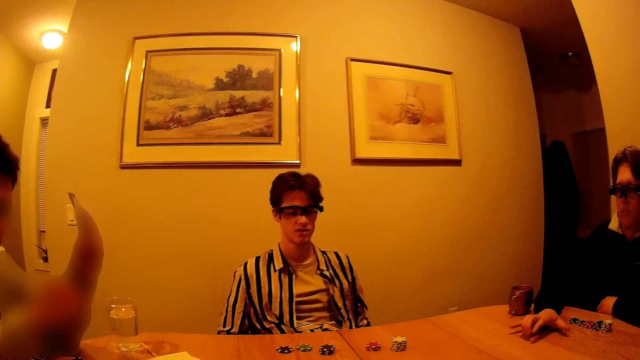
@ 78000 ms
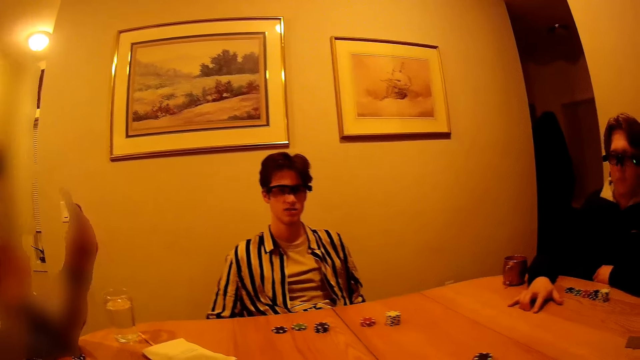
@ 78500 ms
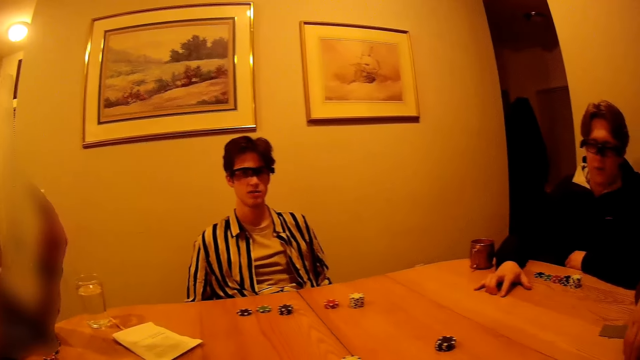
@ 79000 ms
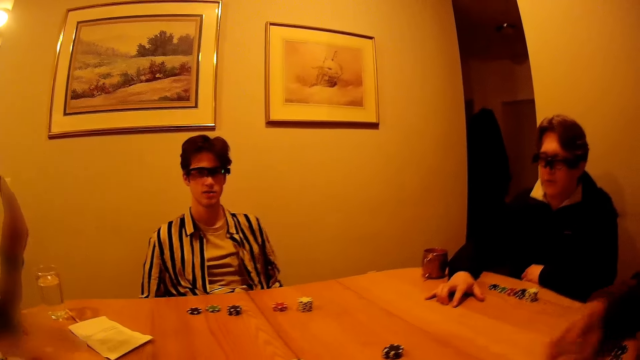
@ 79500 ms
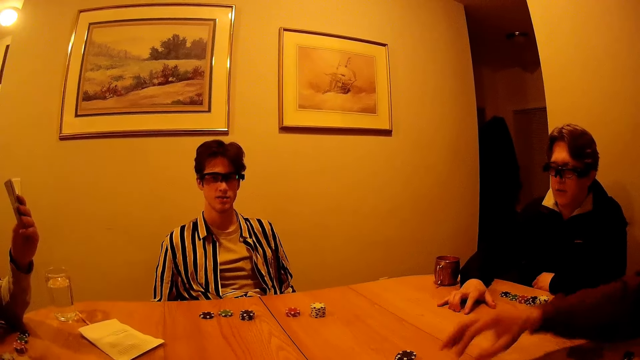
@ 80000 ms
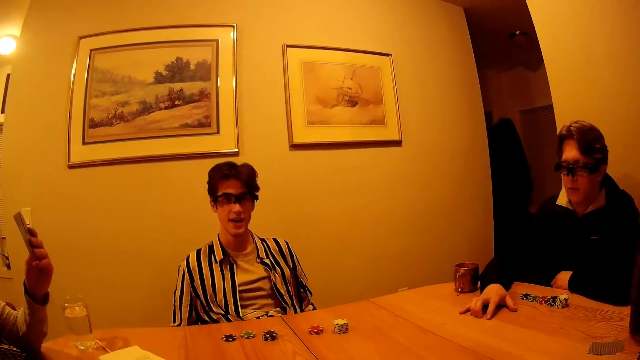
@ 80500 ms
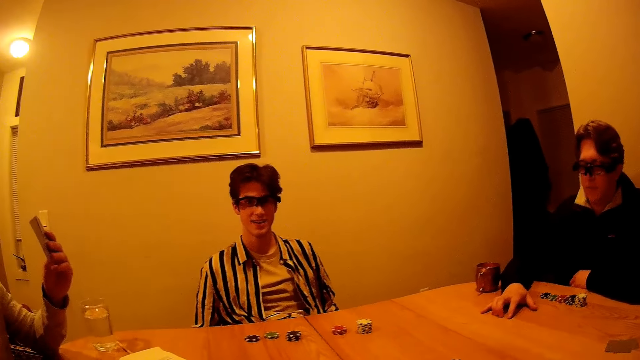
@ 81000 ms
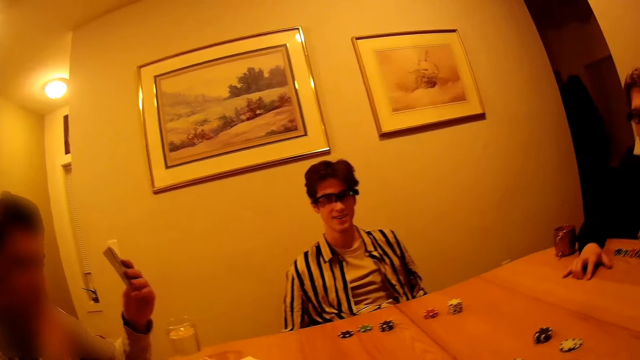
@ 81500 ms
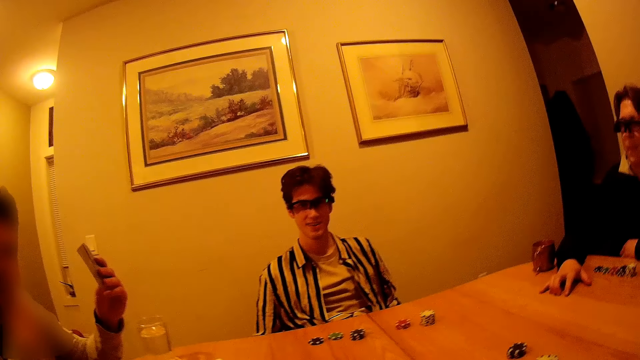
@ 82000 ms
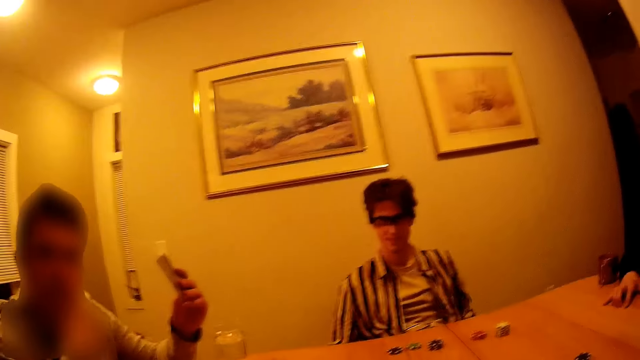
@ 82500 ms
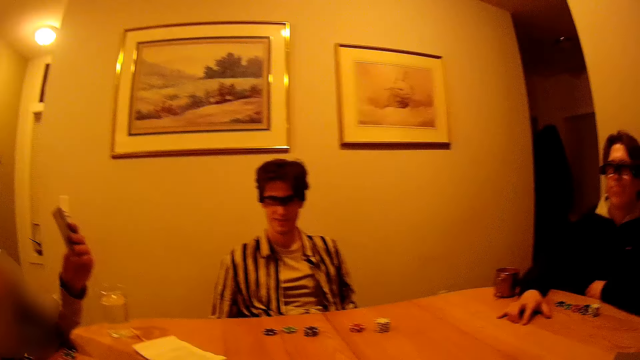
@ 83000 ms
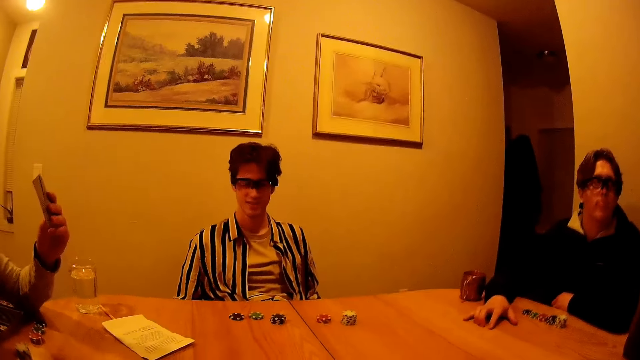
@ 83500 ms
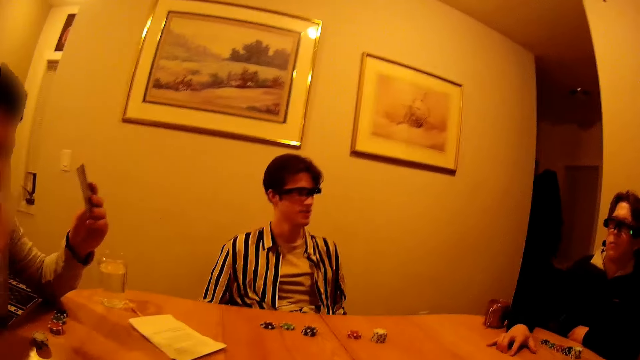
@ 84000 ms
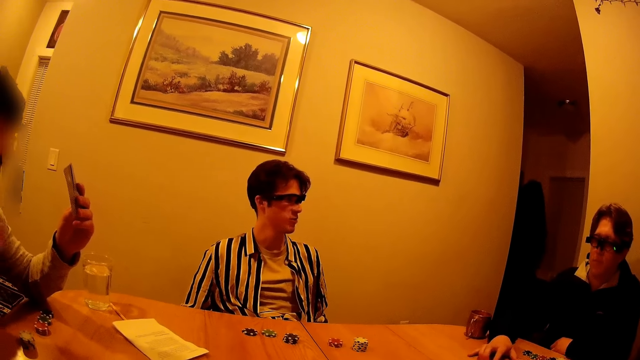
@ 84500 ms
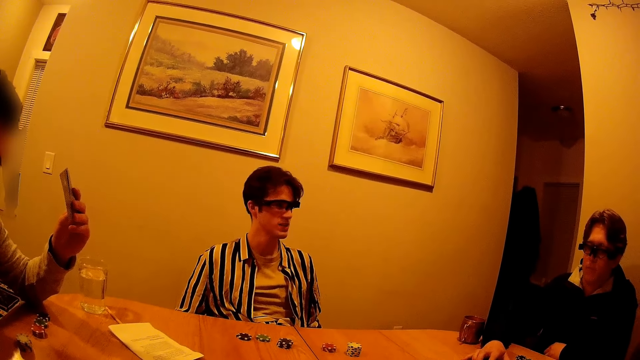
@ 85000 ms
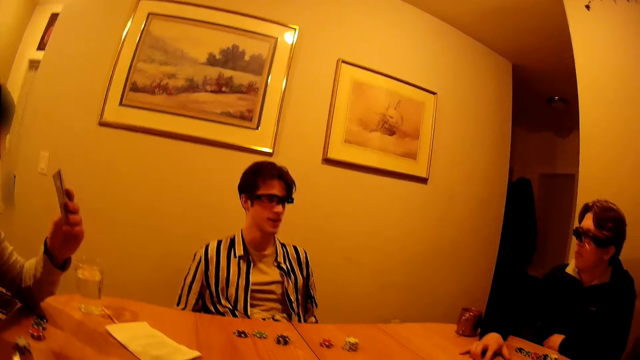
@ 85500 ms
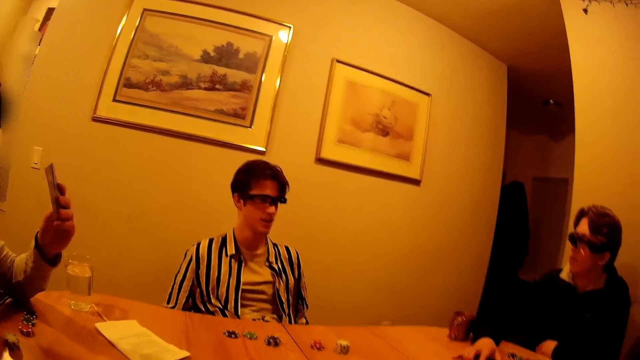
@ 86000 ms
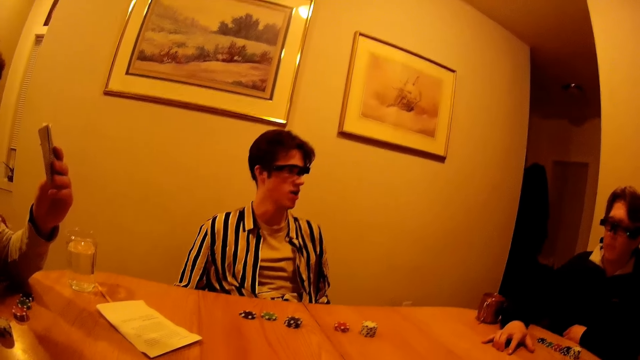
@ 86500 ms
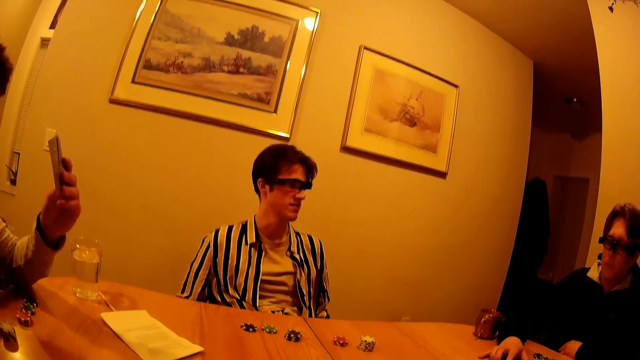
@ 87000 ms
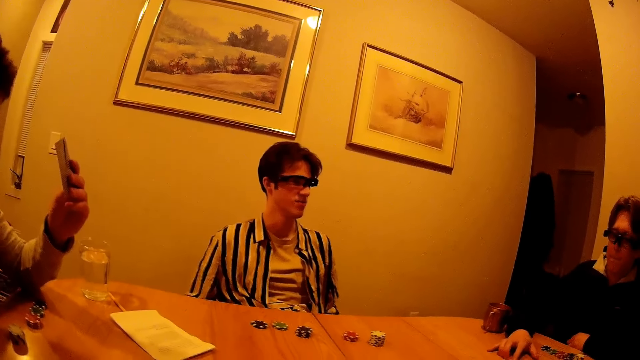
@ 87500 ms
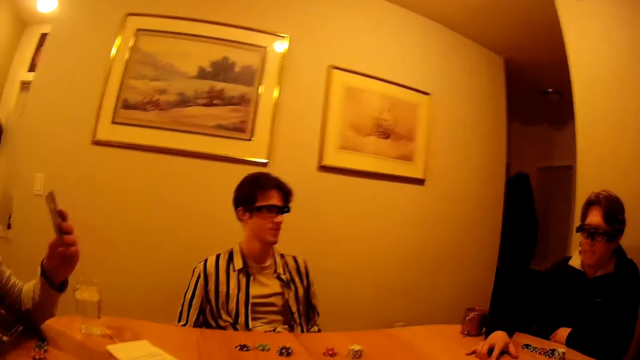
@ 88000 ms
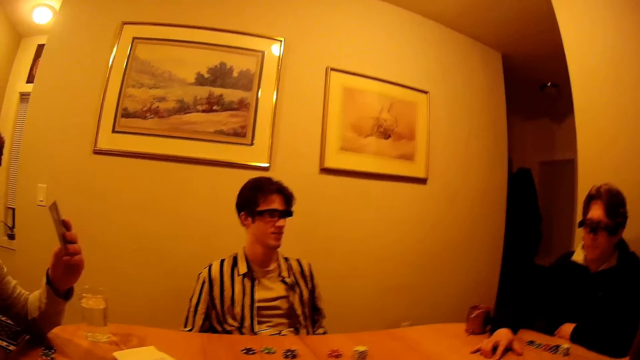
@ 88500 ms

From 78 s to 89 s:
A man moves some chips to the center of the table with his right hand.

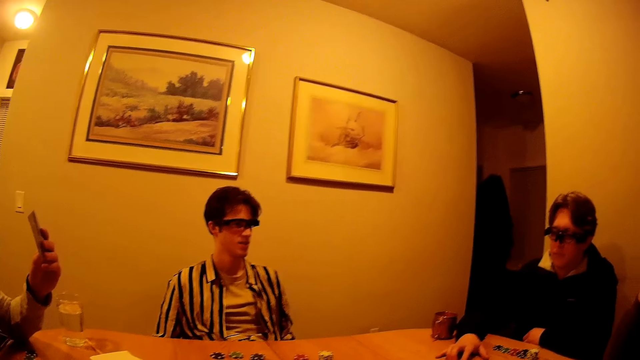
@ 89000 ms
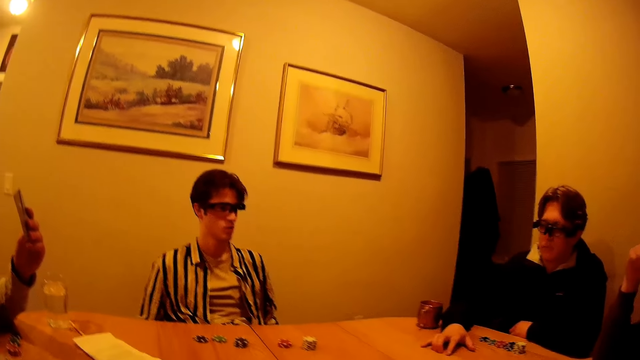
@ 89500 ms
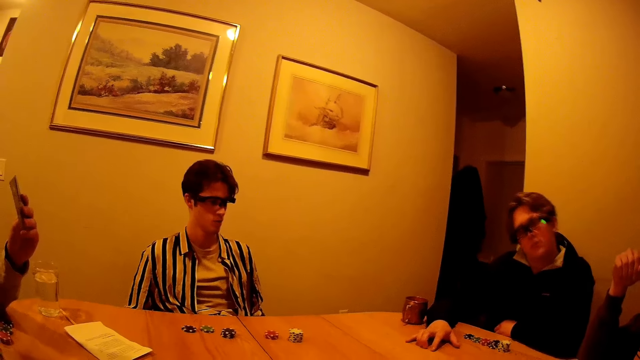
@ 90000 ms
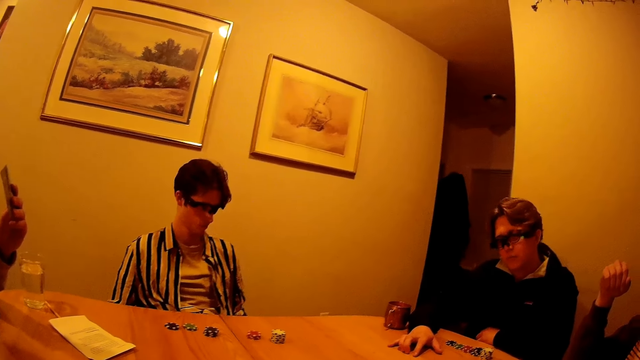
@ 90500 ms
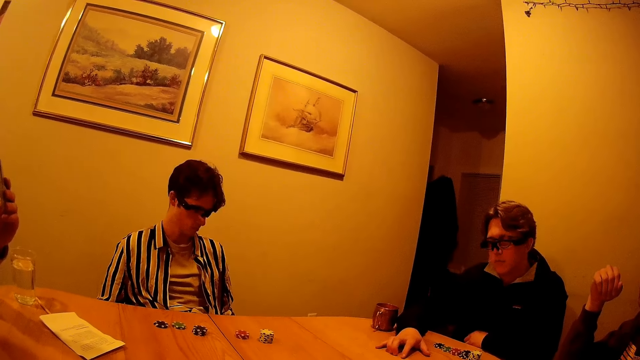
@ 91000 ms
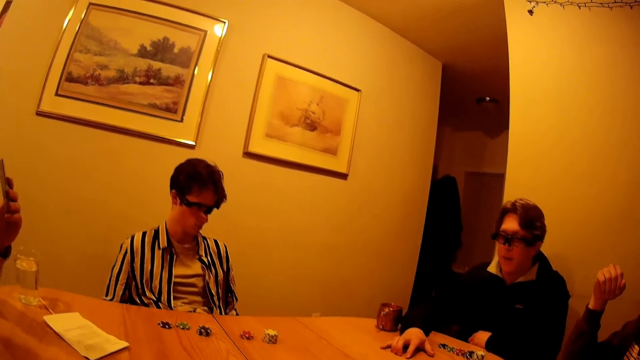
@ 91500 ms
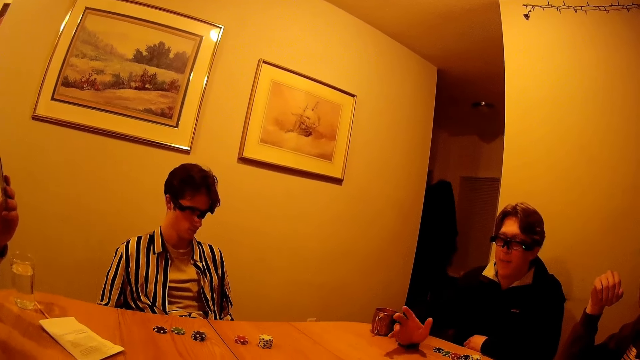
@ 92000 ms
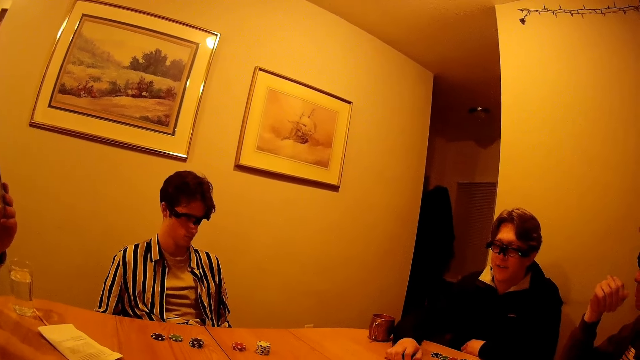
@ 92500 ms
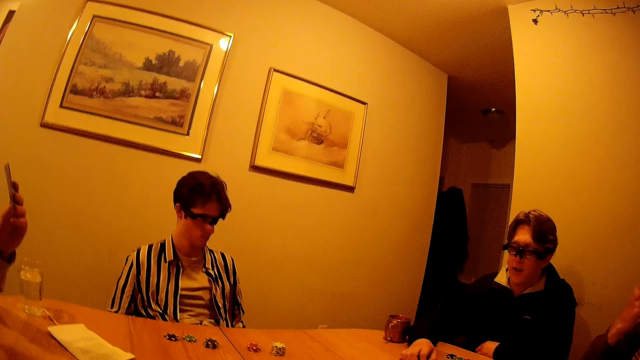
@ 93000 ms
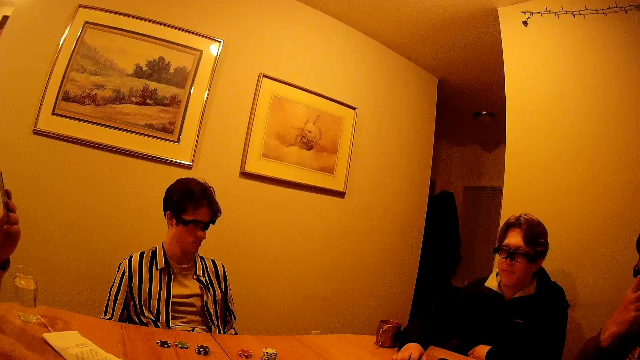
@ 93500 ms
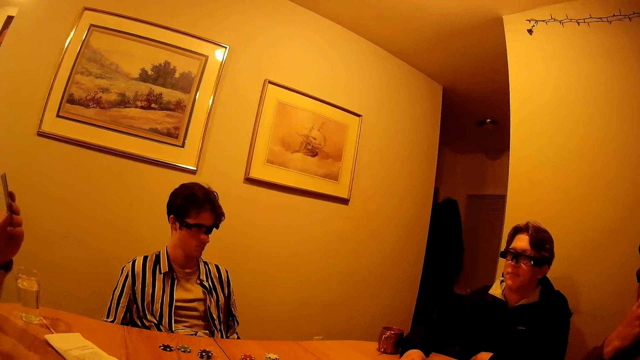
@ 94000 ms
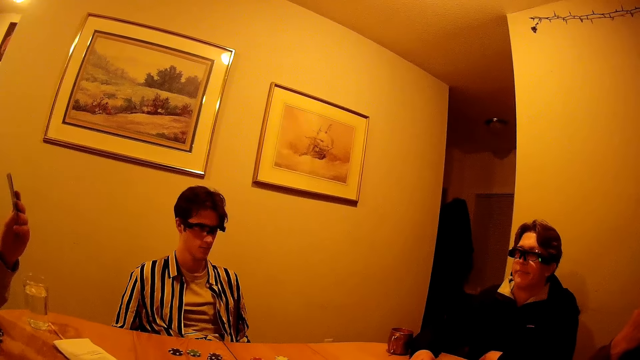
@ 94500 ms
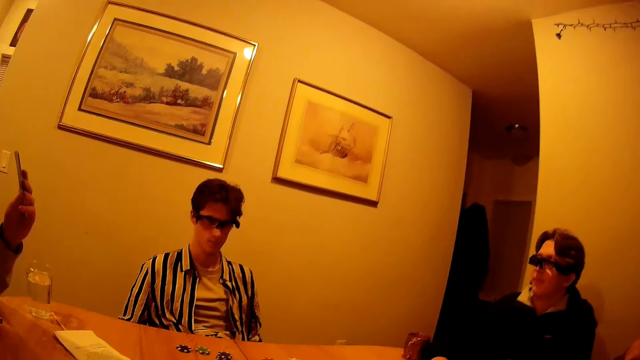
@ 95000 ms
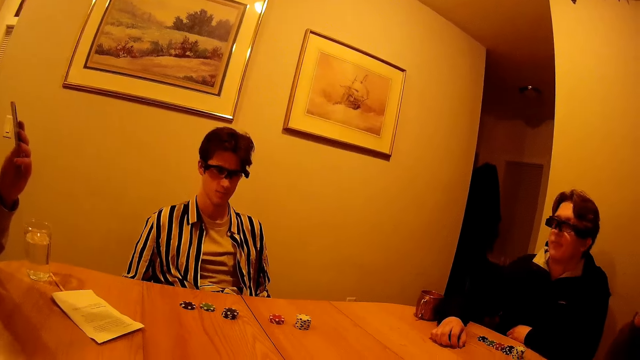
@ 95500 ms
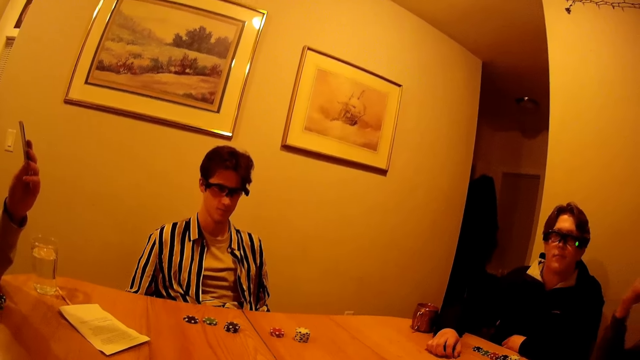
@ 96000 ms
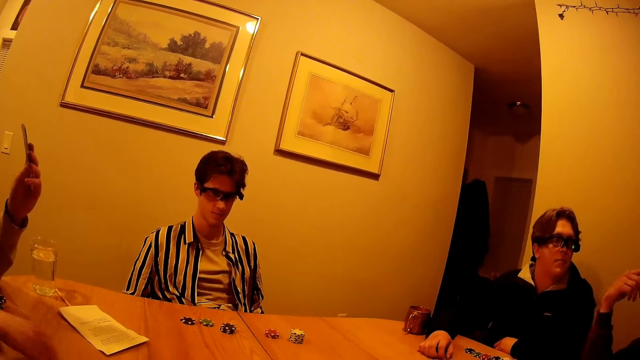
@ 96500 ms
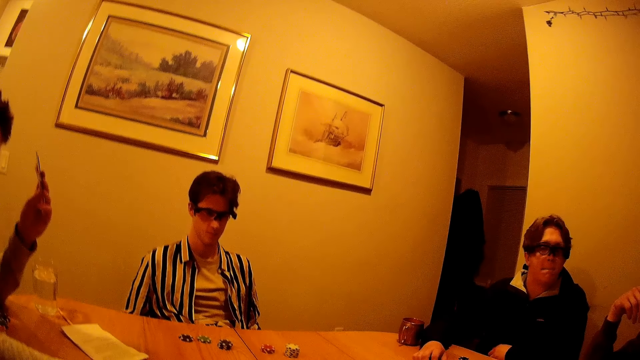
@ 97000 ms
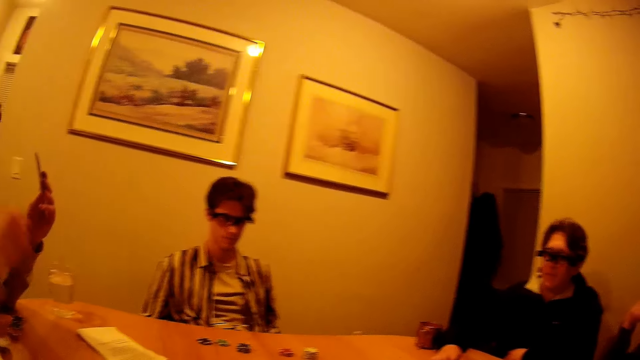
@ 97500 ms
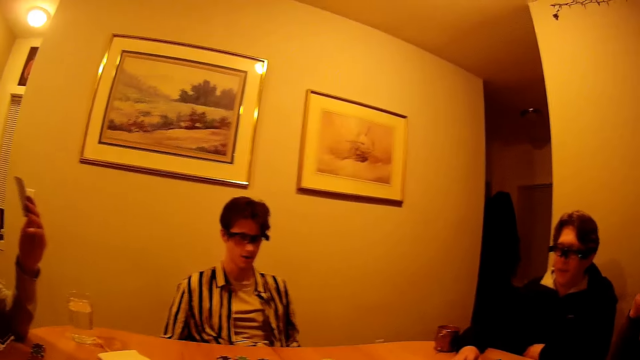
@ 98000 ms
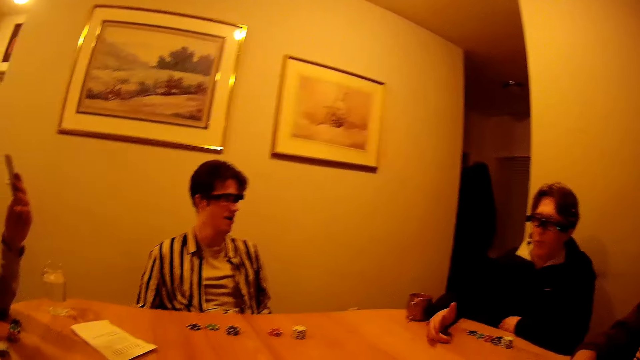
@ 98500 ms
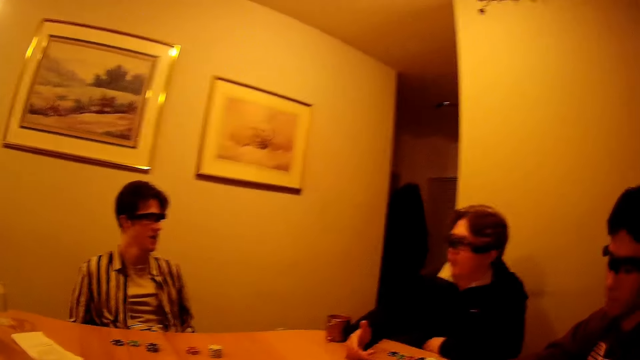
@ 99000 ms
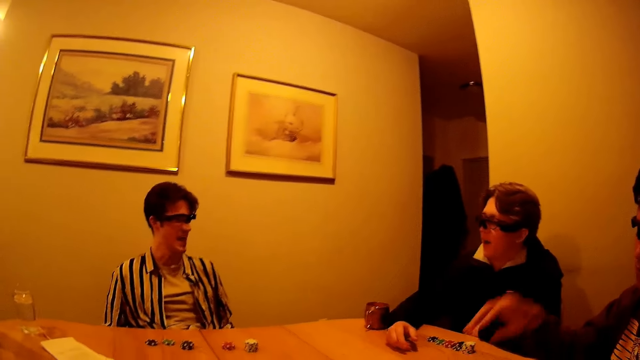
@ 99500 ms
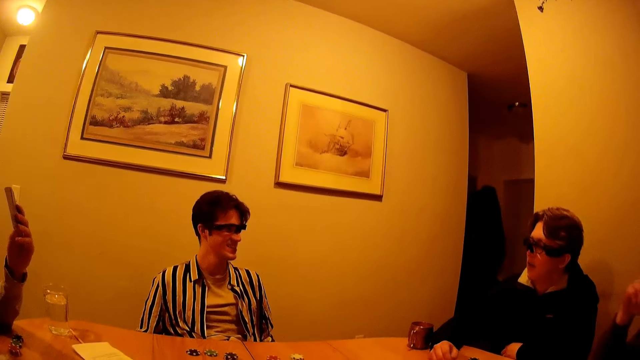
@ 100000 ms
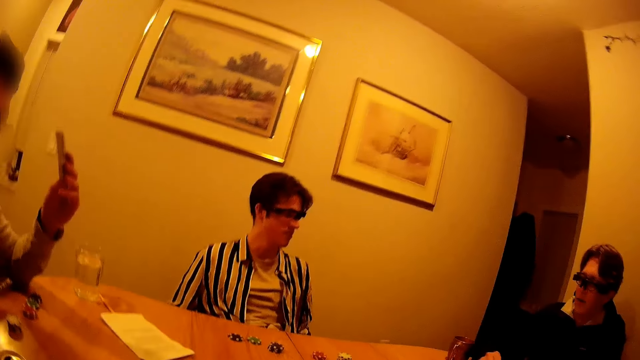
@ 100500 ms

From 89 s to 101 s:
A man taps his right hand on the table. Another man moves some chips to the center of the table with his right hand. A third man moves some chips to the center of the table with his right hand.
